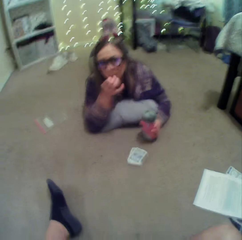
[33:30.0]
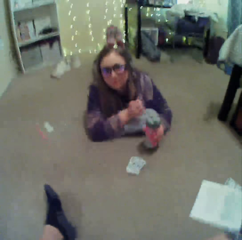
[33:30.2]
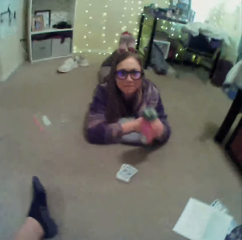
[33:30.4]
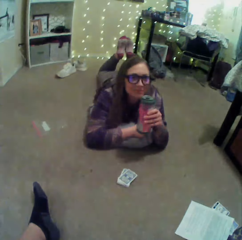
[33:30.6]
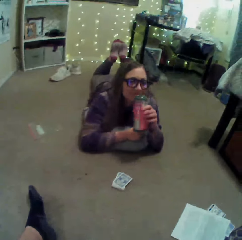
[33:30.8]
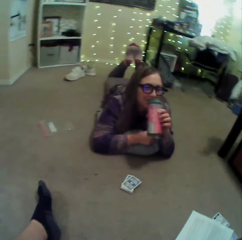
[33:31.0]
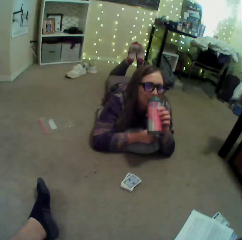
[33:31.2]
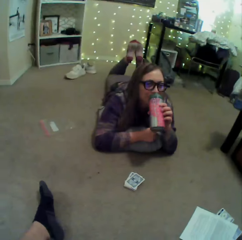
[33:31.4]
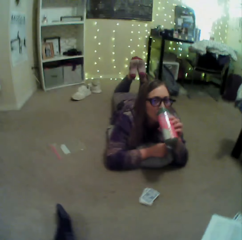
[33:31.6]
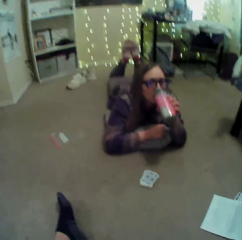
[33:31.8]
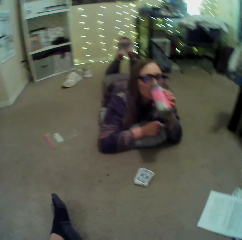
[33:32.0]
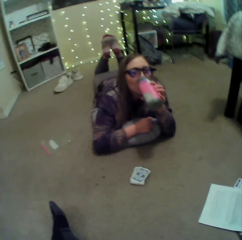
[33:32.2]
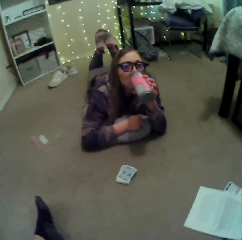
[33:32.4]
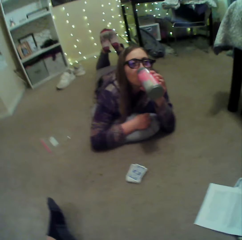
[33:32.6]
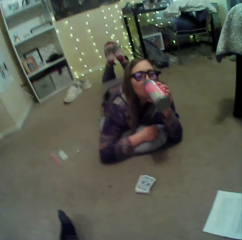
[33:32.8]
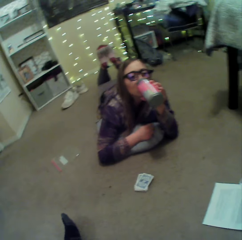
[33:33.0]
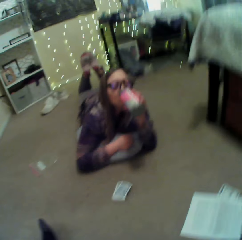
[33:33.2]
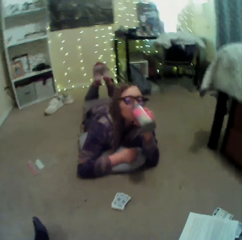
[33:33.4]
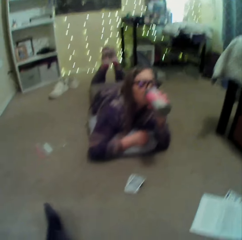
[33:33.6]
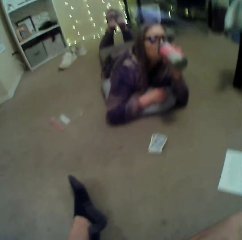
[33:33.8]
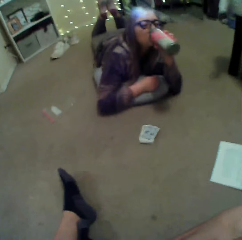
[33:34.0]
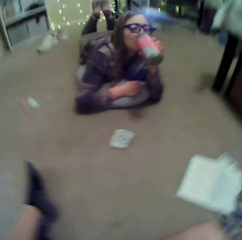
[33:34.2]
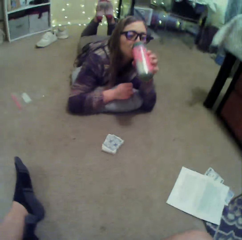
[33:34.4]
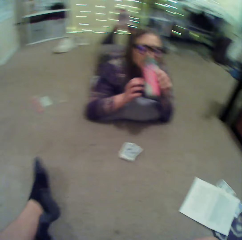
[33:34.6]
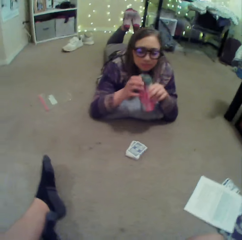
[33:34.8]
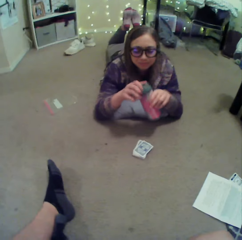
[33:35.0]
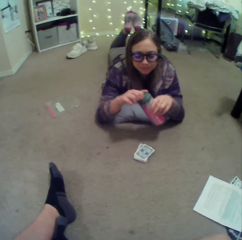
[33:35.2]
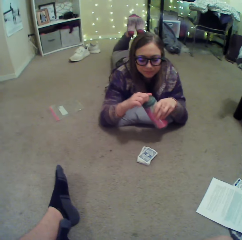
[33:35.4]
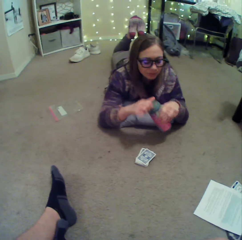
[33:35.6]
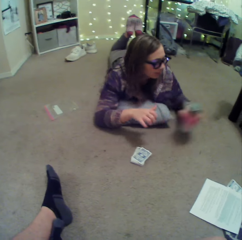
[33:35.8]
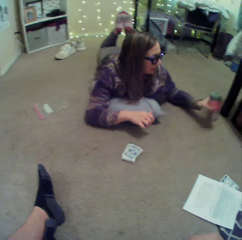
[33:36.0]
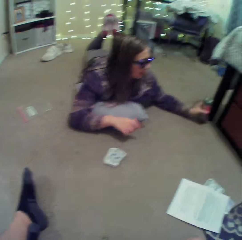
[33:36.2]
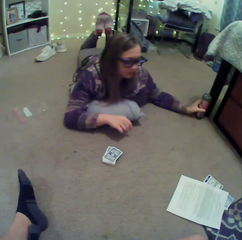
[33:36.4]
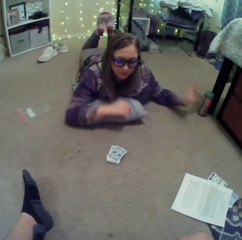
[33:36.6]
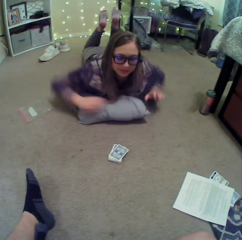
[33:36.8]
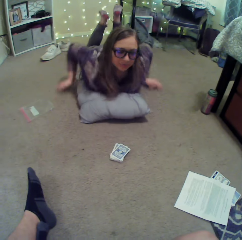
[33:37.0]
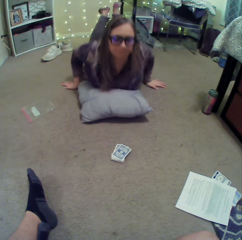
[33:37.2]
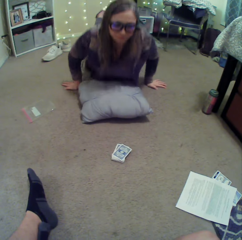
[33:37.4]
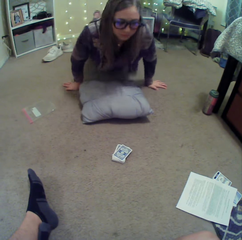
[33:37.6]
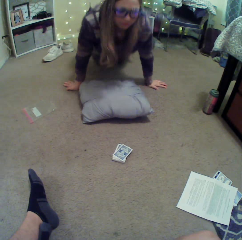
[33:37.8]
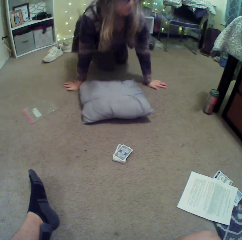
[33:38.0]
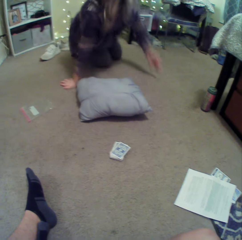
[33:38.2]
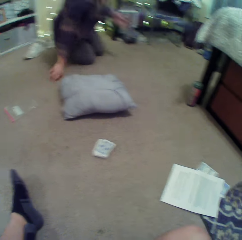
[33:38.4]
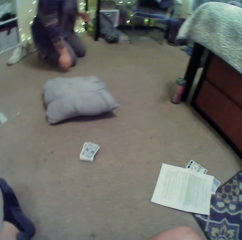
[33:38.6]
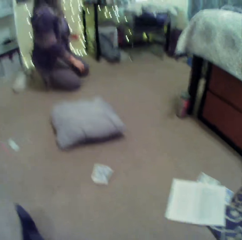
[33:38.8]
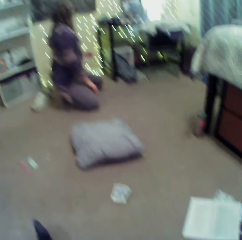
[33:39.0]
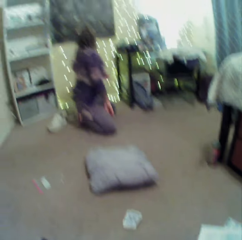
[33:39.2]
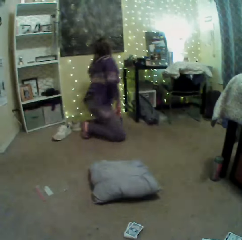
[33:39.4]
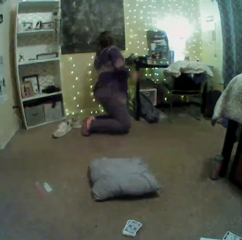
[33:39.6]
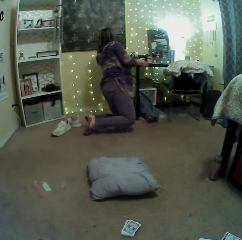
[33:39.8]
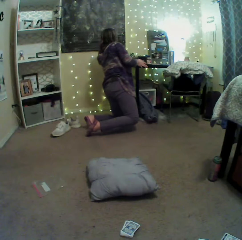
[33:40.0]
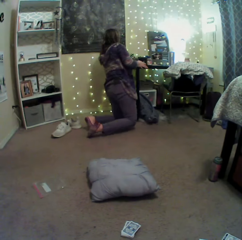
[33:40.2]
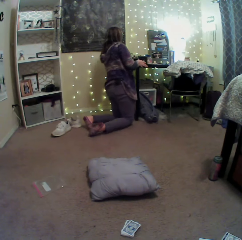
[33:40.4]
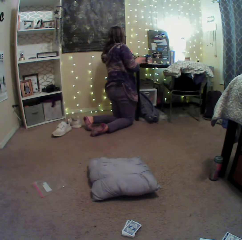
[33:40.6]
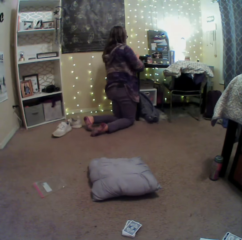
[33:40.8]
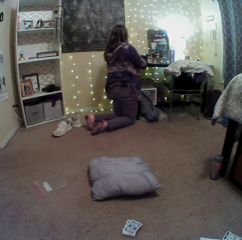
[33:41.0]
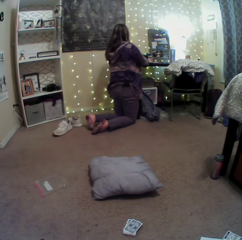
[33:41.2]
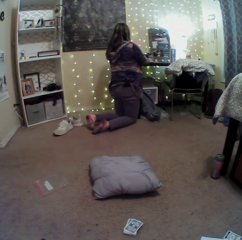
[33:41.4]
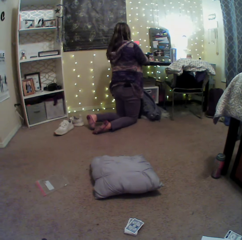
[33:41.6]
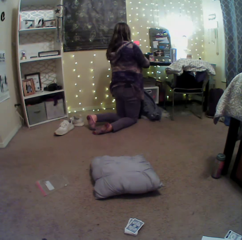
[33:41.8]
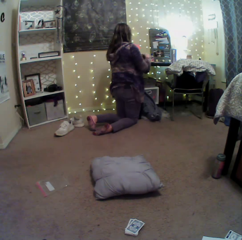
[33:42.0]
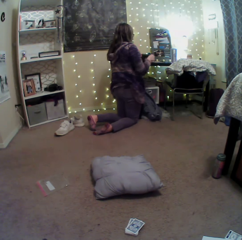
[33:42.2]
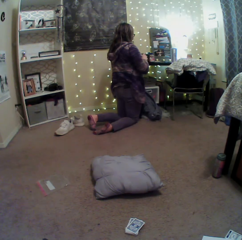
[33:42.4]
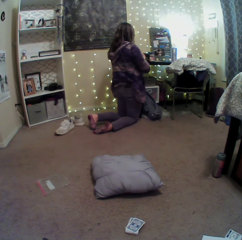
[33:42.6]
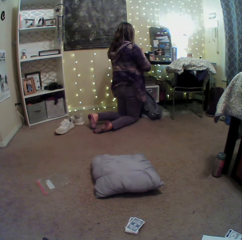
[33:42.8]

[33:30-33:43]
The person touches the face, sips a drink from the mug bottle, closes the bottle of water, and puts the bottle of water on the floor. The person kneels on the floor and stands up.

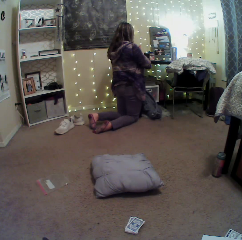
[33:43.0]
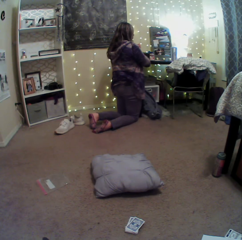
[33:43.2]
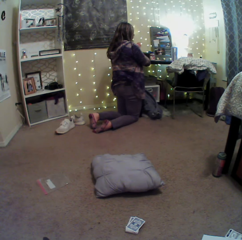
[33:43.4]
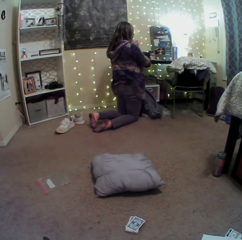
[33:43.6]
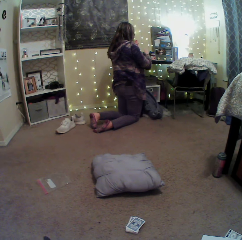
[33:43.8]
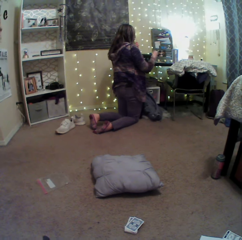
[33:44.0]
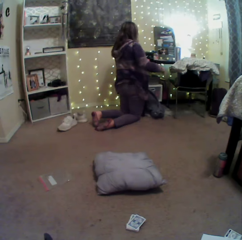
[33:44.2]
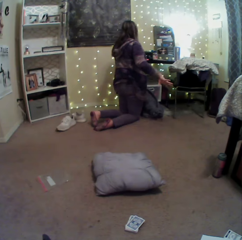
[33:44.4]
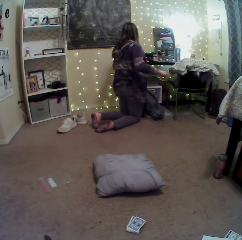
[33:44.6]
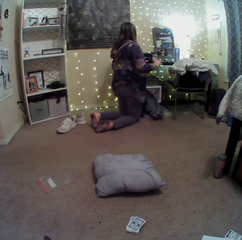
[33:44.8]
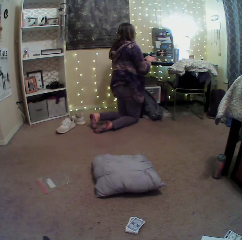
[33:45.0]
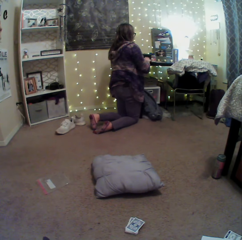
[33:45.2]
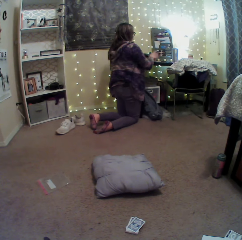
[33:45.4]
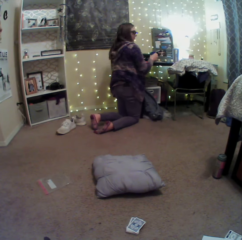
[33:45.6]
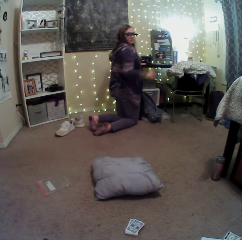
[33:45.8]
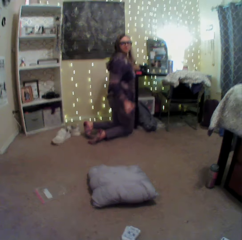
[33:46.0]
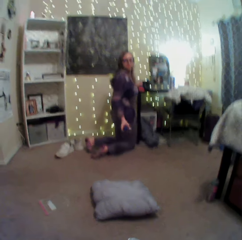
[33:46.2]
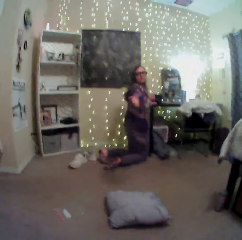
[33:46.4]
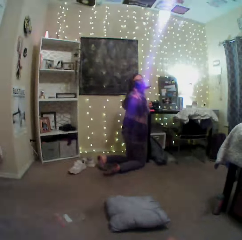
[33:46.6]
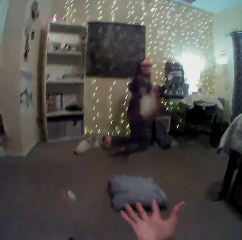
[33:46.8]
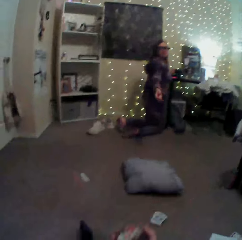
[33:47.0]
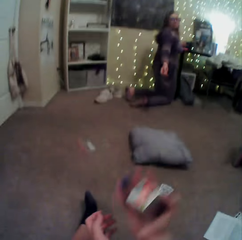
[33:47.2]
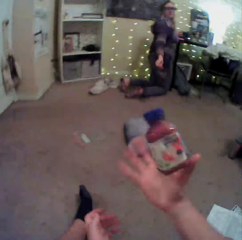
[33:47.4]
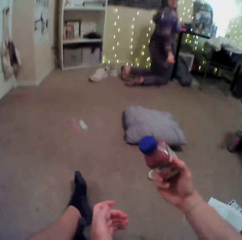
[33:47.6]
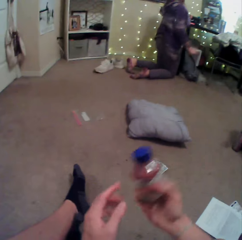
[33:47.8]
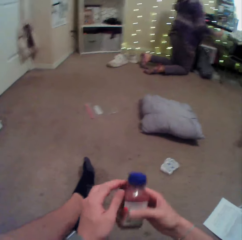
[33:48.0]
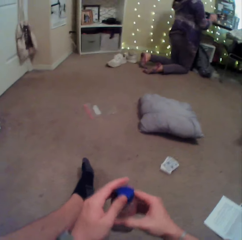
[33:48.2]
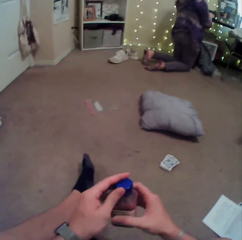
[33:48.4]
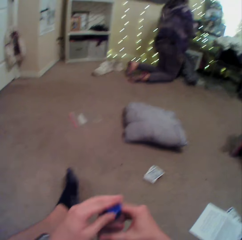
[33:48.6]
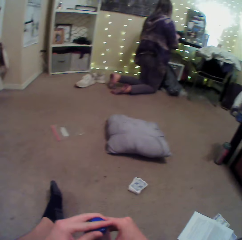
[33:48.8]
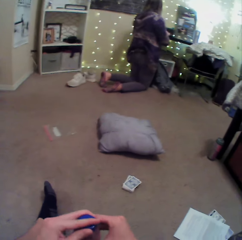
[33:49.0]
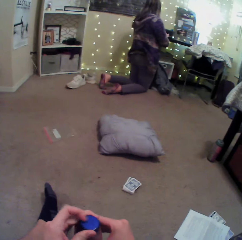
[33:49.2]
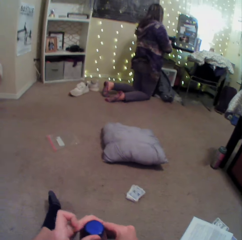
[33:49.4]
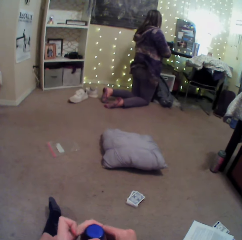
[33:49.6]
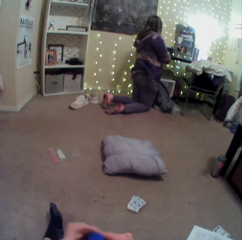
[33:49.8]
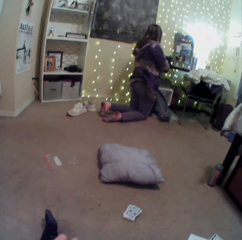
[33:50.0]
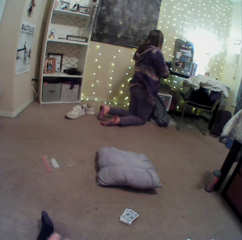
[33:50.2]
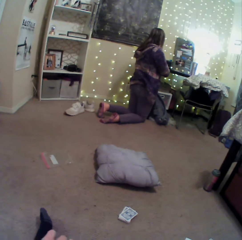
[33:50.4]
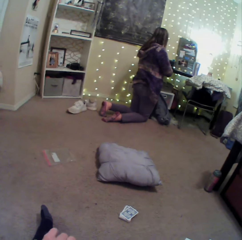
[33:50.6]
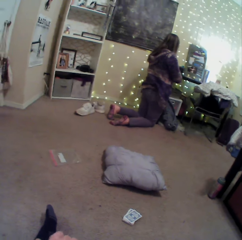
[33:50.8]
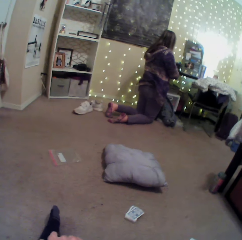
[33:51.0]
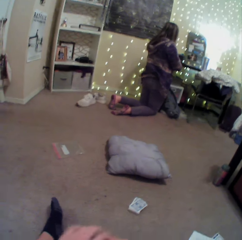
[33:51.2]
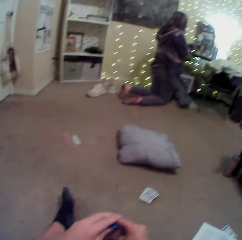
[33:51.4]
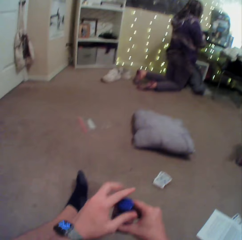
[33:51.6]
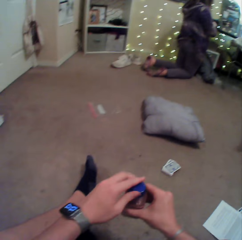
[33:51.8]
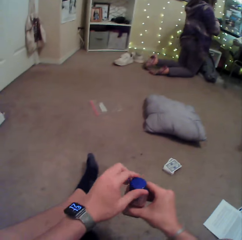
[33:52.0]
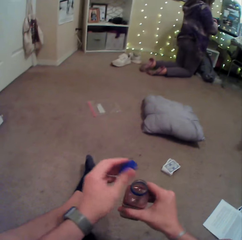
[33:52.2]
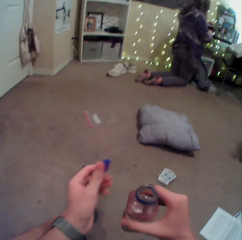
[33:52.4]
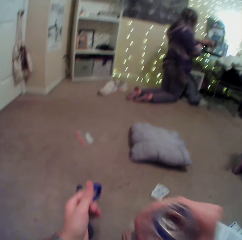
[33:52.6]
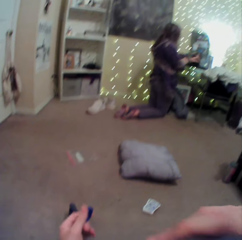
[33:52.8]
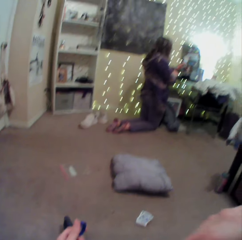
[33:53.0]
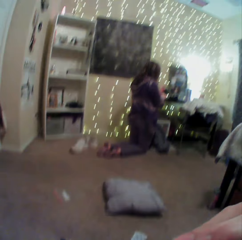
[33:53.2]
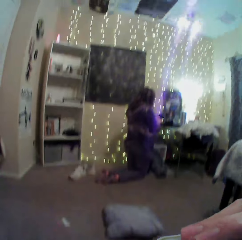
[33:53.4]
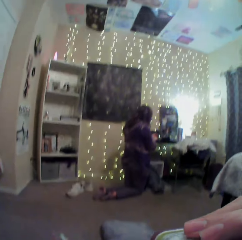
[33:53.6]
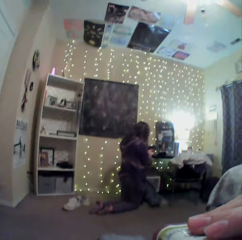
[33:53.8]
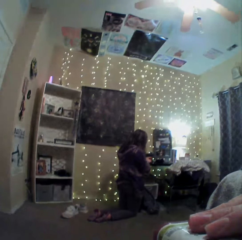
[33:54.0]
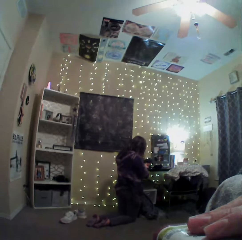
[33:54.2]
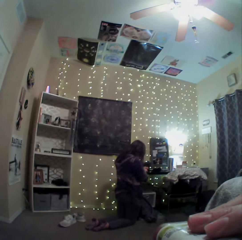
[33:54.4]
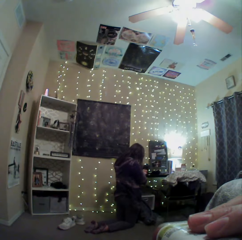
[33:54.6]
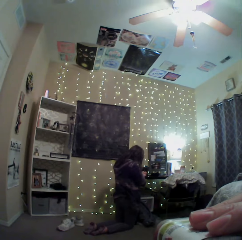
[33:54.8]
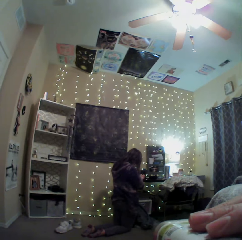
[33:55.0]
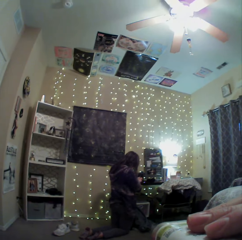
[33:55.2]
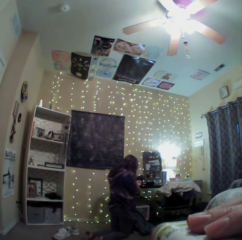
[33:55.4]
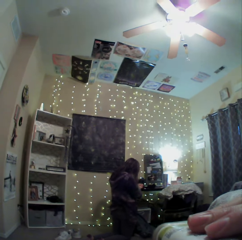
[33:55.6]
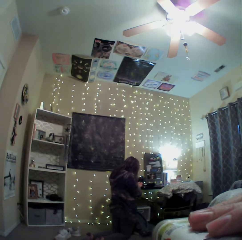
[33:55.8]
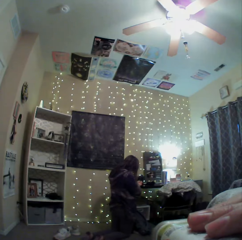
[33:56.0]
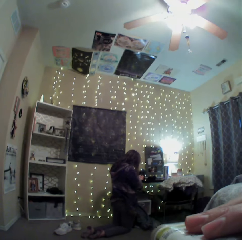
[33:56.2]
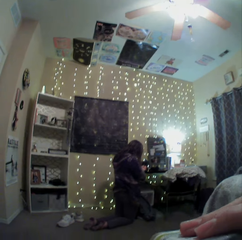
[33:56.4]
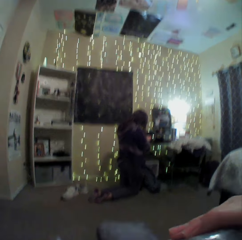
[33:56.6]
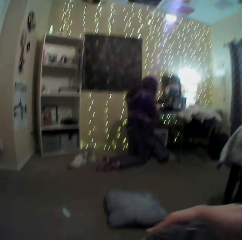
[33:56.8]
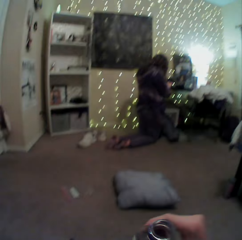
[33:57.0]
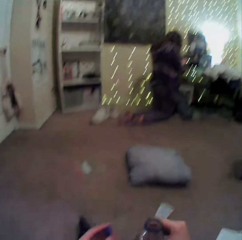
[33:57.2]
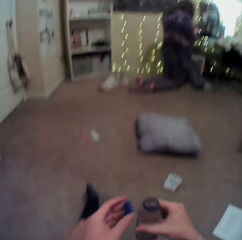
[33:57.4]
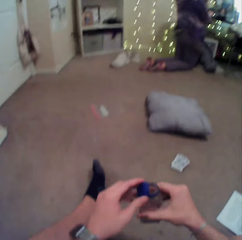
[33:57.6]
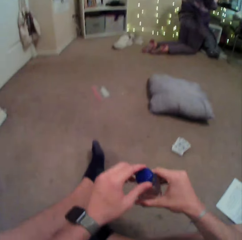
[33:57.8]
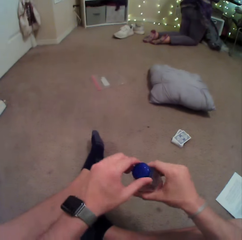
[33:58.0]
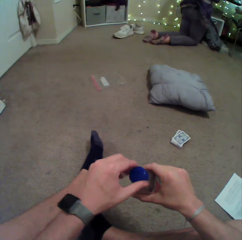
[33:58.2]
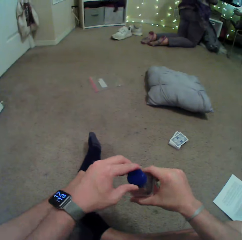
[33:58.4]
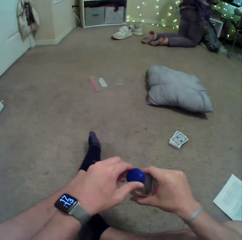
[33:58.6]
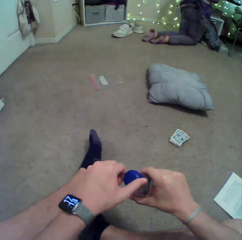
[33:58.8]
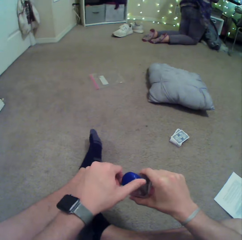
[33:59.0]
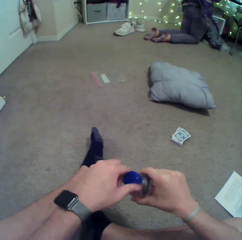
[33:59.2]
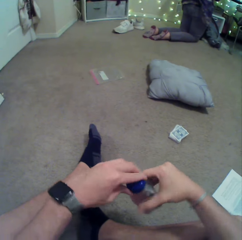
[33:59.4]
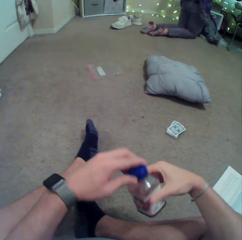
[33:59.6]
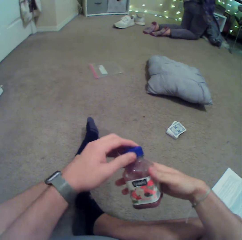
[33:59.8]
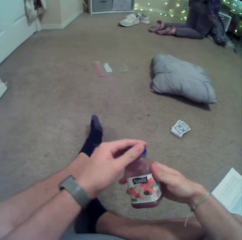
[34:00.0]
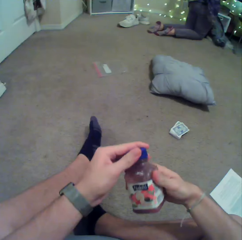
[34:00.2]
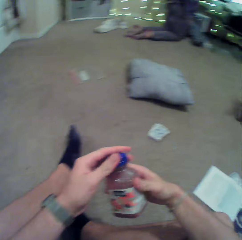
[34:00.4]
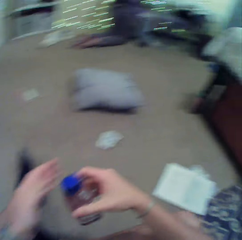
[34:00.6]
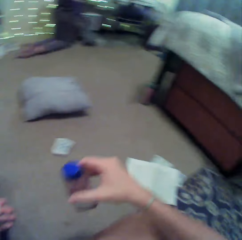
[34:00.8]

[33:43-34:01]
The person picks up a bottle of honey on the table and throws the bottle of honey to the camera wearer. The camera wearer opens the bottle of honey. They sip a drink from the bottle. They close the bottle of honey.
